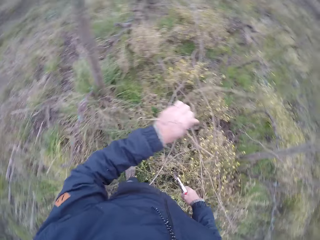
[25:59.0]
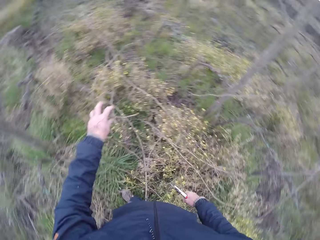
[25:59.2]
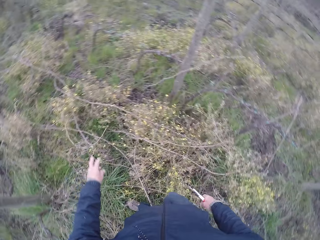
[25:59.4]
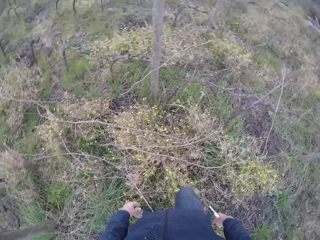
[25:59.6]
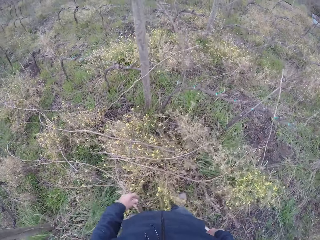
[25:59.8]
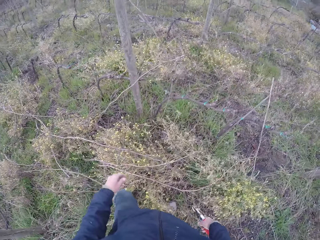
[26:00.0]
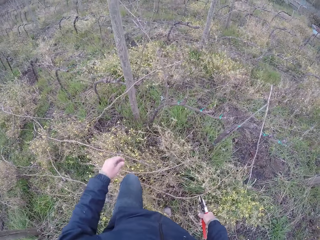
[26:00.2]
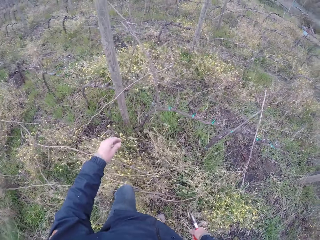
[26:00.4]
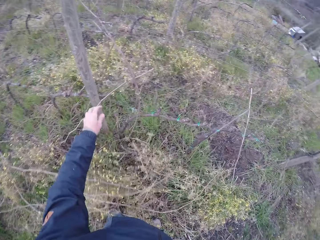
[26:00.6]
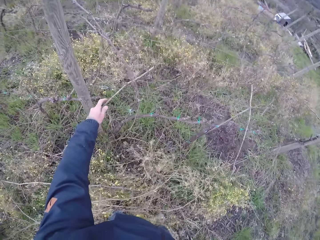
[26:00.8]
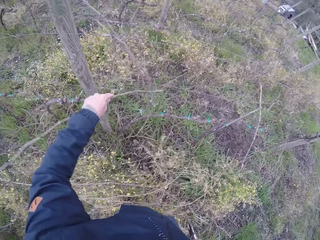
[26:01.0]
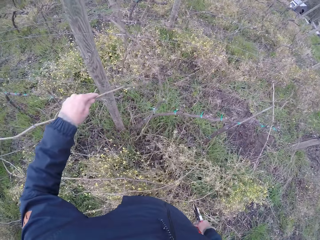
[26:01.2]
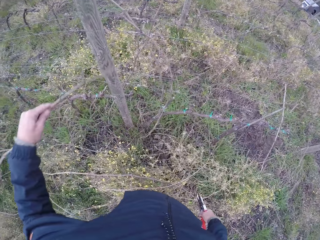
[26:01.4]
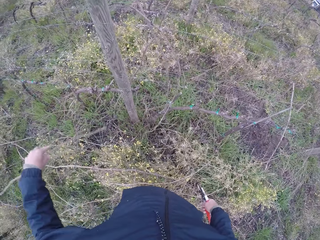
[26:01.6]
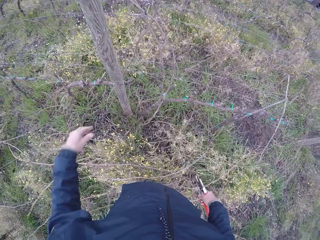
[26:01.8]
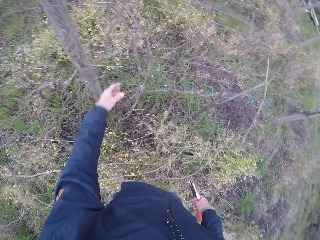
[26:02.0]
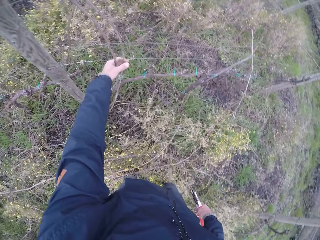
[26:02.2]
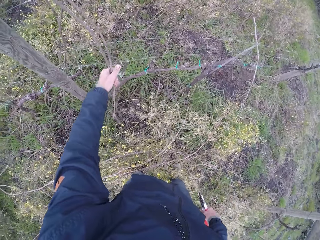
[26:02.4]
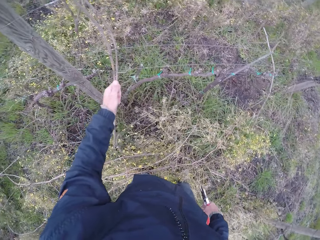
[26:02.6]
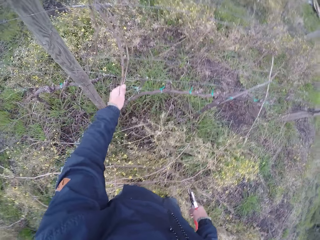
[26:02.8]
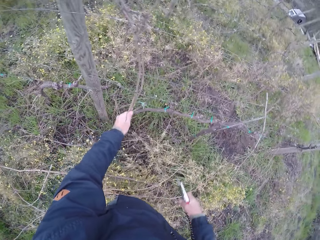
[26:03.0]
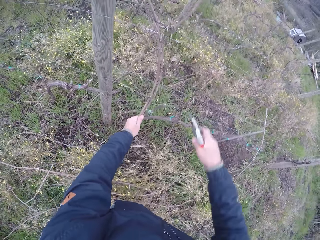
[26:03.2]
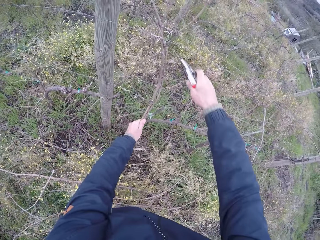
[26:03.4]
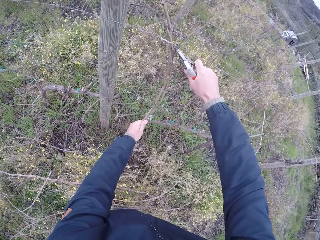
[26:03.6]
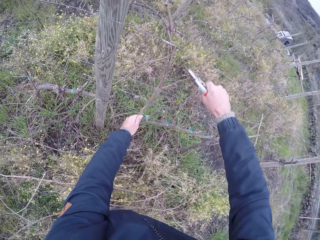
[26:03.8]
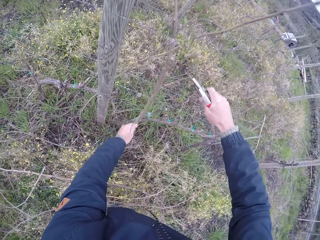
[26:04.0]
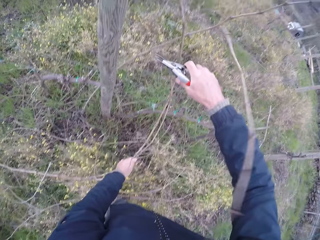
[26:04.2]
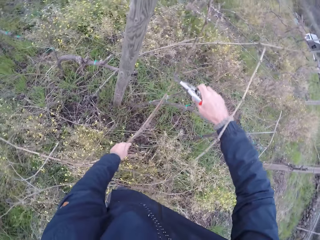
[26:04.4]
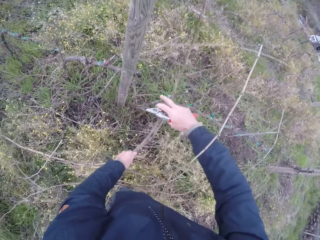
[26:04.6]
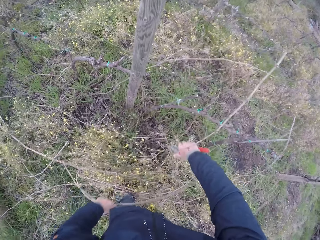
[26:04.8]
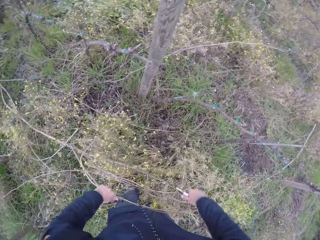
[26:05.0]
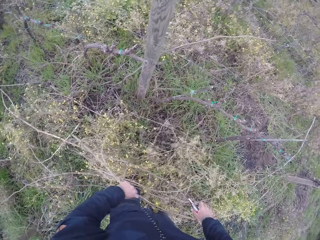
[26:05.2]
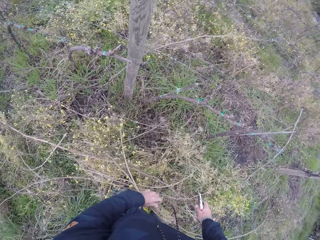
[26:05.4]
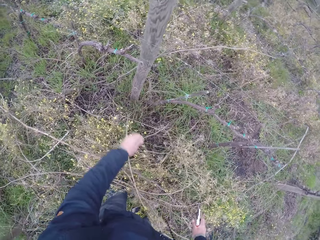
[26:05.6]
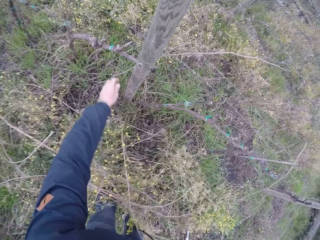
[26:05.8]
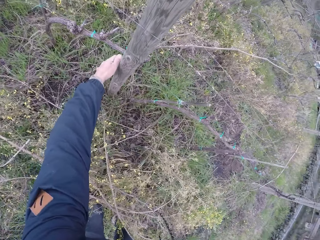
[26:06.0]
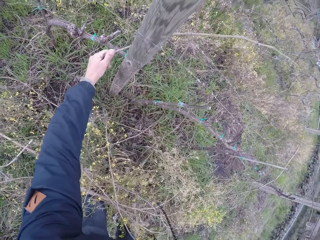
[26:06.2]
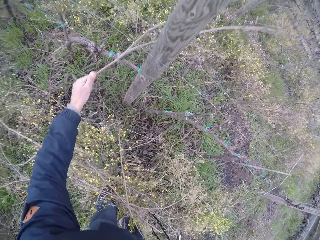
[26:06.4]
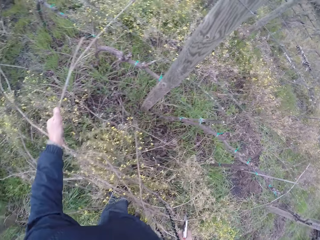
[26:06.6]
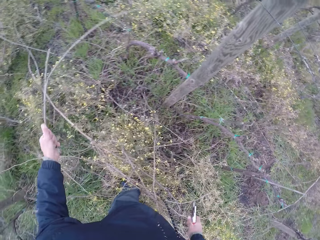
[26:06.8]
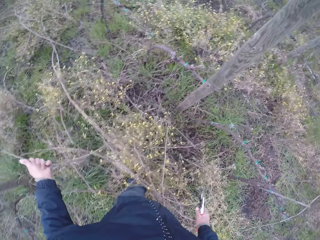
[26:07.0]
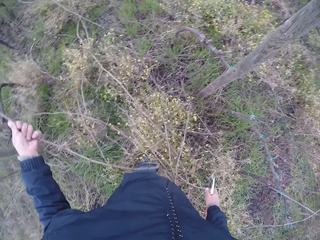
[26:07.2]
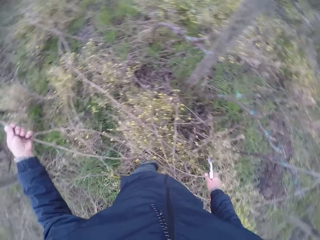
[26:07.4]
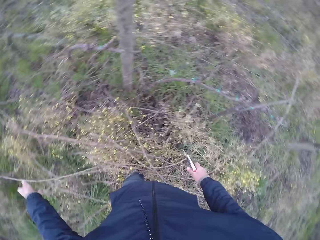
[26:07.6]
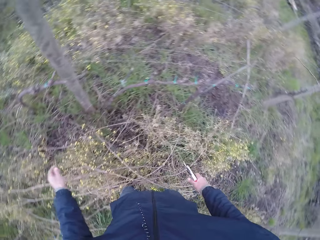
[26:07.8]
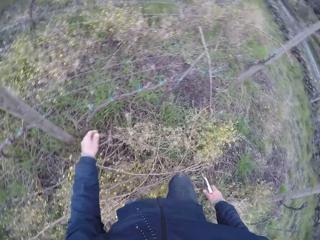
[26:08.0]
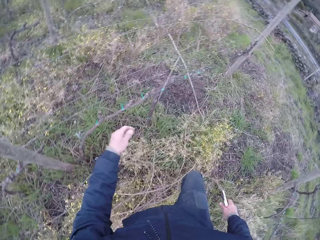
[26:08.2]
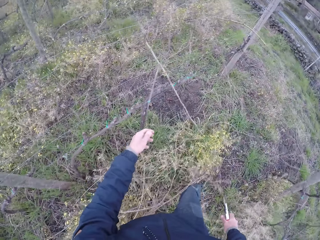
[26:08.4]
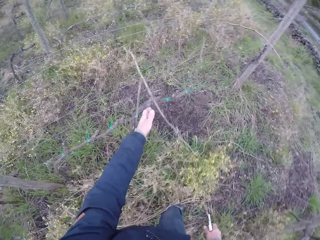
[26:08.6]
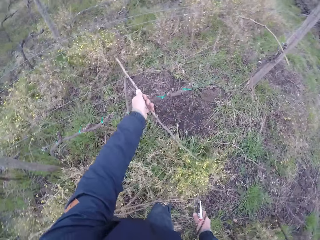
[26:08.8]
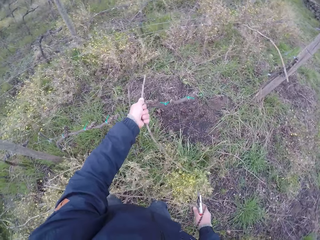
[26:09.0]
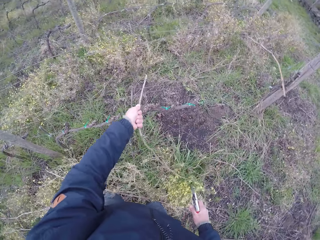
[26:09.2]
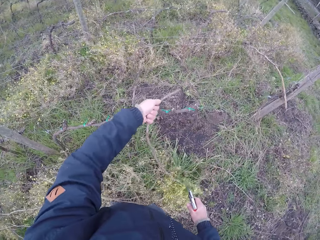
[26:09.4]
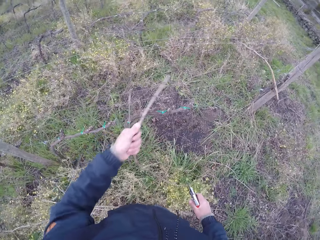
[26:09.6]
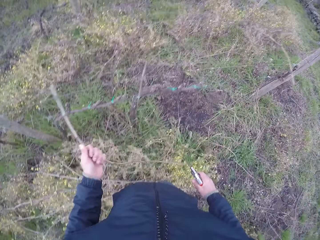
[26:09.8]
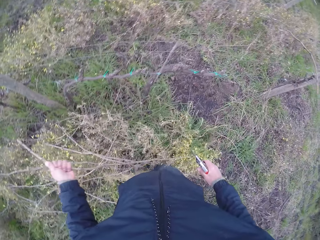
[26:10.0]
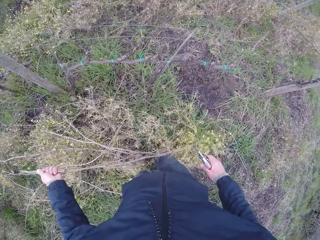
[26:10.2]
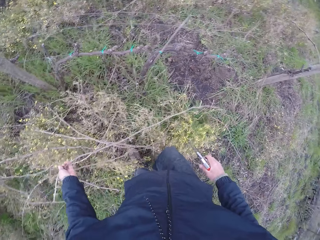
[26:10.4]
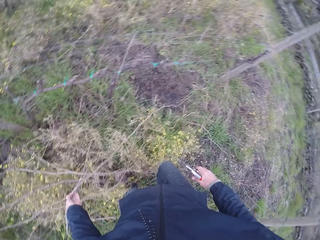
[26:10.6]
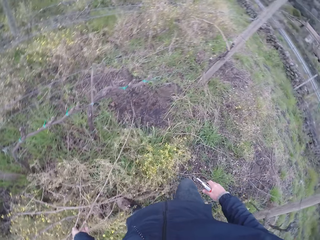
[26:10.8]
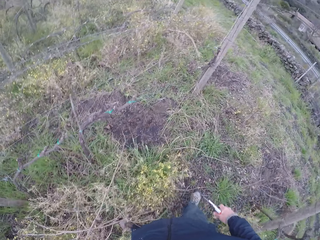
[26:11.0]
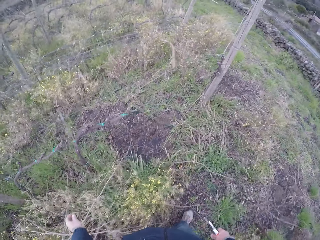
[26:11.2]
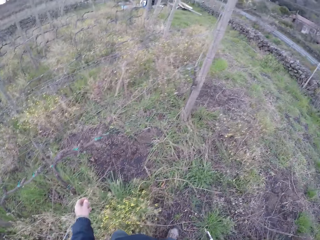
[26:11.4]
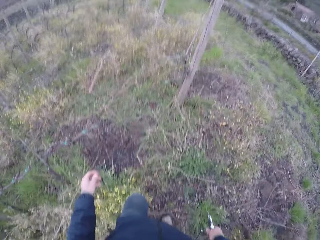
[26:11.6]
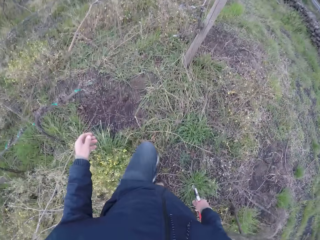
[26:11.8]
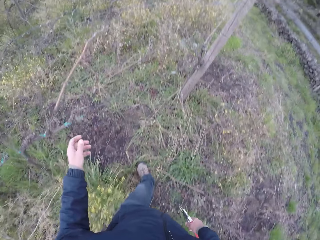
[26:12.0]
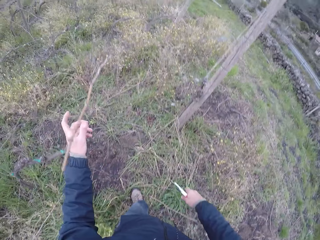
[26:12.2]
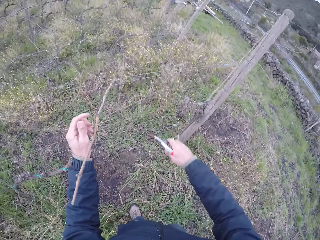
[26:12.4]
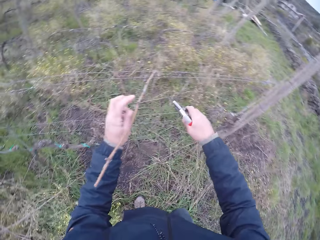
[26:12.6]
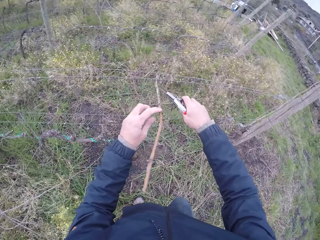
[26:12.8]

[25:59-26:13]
The camera wearer drops the branch on the ground with his left hand. He pulls a branch from the wire with his left hand. He drops the branch on the ground with his left hand. He pulls a branch from the wire with his left hand. He holds branches on the fence. He cuts the branch with the wire cutter in his right hand. He pulls the branch from the wire with his left hand. He drops the branch on the ground with his left hand. He pulls the branch behind the pole with his left hand. He drops the branch on the ground with his left hand. He pulls a branch from the wire with his left hand. He drops the branch on the ground with his left hand.

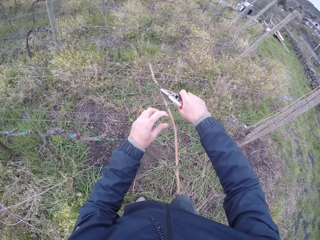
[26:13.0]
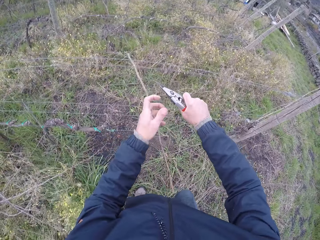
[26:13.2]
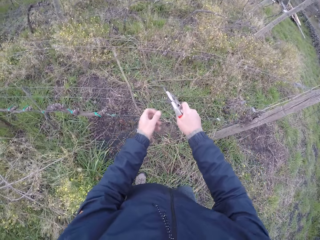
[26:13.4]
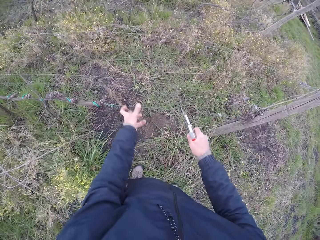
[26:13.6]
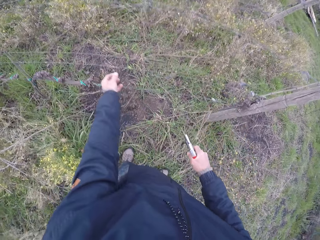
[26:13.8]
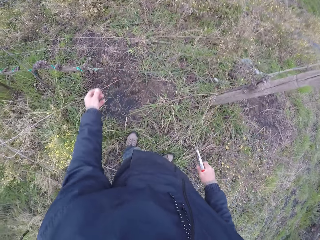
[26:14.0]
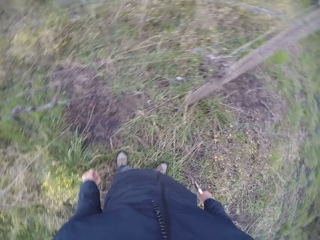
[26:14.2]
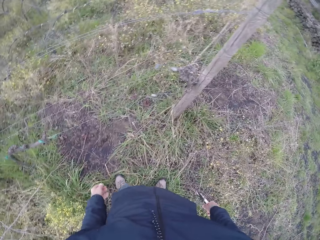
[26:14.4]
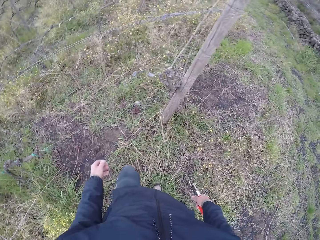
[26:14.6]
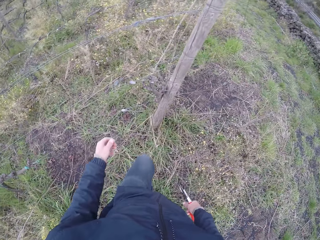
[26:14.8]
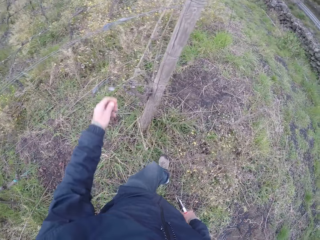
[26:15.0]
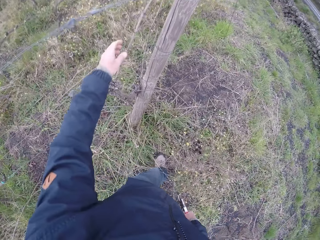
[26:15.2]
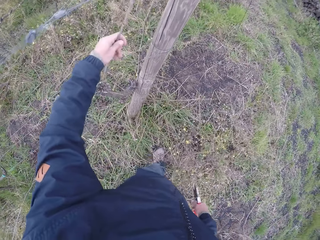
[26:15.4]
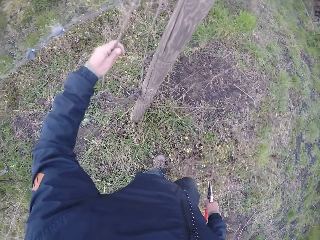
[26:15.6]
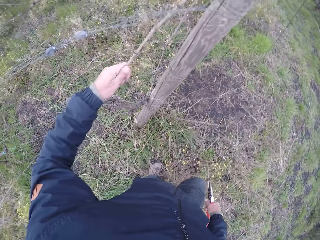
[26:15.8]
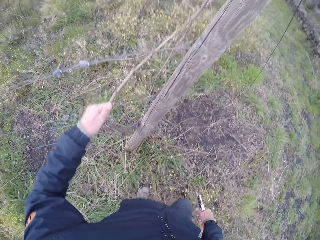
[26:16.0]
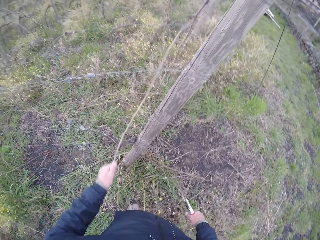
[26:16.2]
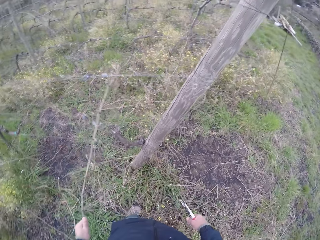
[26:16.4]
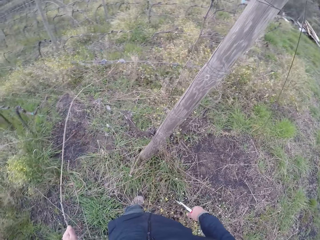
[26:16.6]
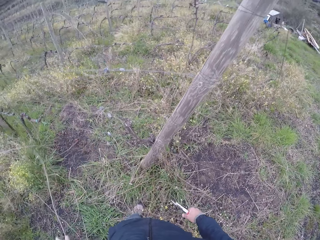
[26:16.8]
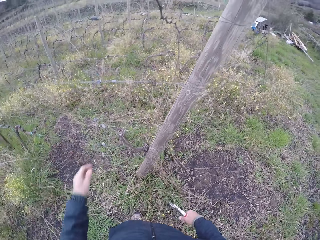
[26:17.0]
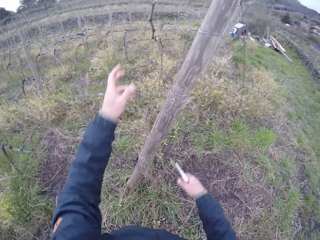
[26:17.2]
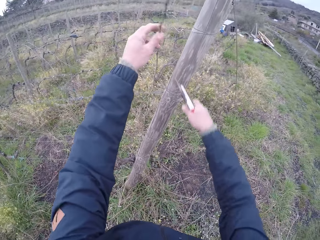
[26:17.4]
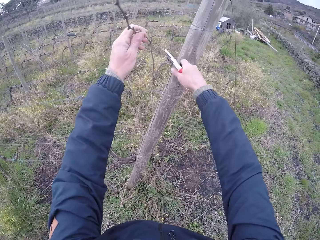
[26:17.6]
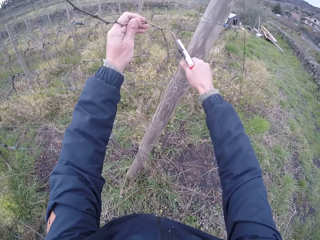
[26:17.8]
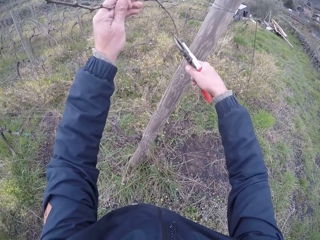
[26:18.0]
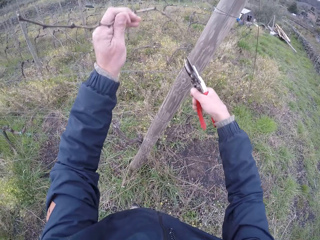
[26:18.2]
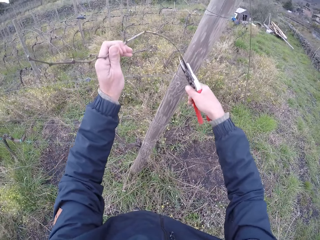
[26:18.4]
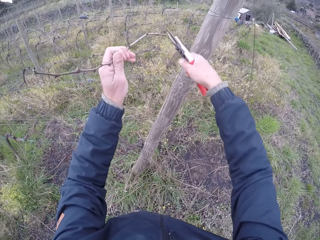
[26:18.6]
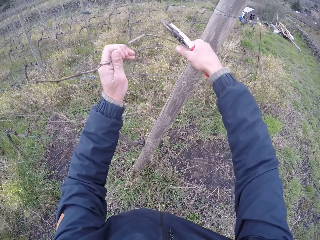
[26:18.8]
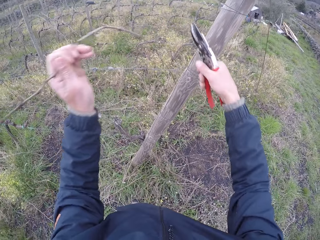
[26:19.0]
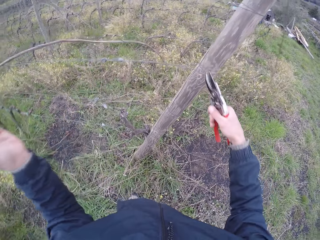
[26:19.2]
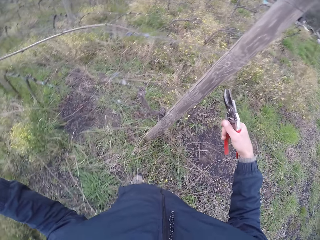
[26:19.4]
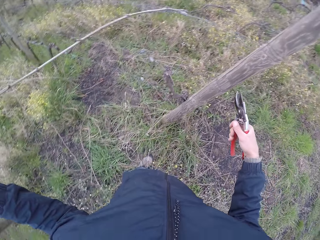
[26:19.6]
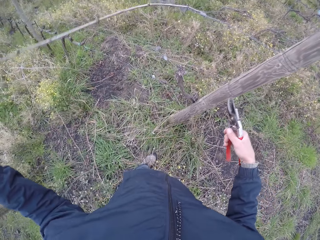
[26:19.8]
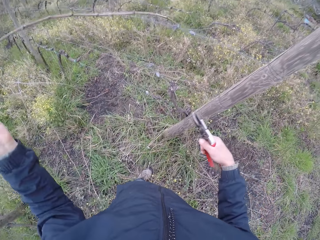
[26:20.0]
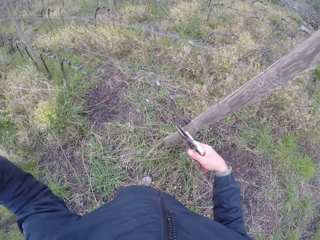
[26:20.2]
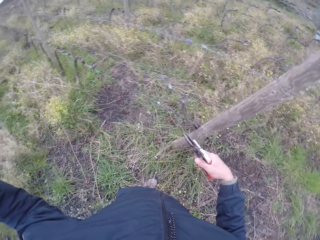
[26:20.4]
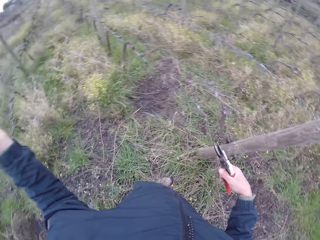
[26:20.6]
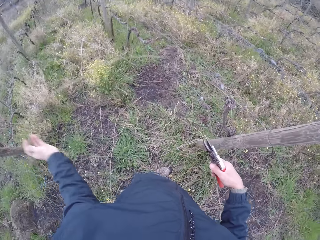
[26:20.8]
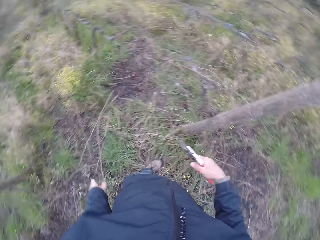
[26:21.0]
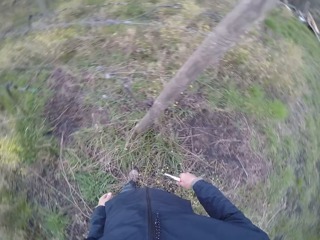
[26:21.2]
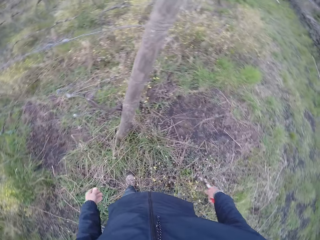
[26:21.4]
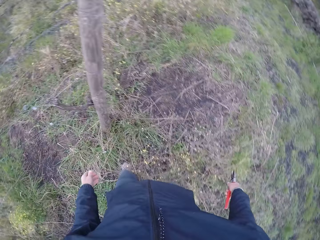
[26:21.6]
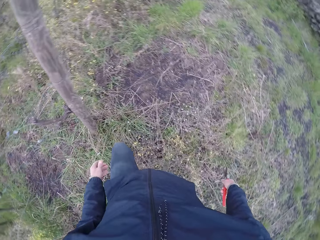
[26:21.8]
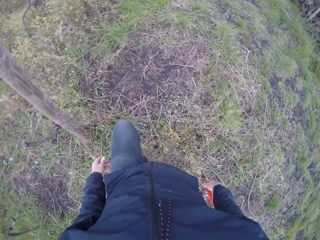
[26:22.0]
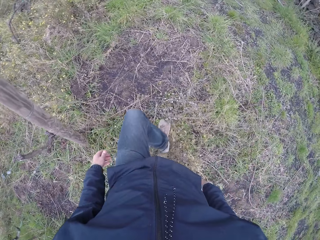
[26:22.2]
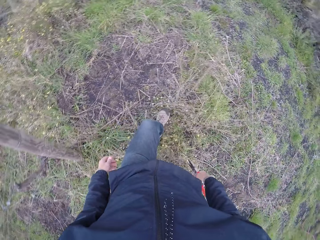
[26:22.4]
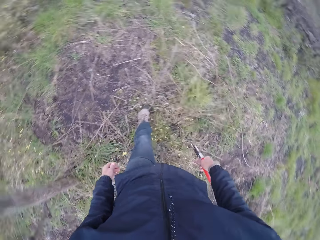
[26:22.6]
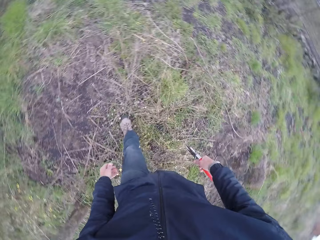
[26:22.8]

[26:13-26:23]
The camera wearer touches a branch with his left hand. He holds the branch on the fence. He trims the branch with a prune cutter. He pulls a branch from a pole with his left hand. He drops the branch on the ground with his left hand. He holds a branch on the fence. He pulls the branch from the wire with his left hand. He cuts the branch with the wire cutter in his right hand. He drops the branch on the ground with his left hand.
